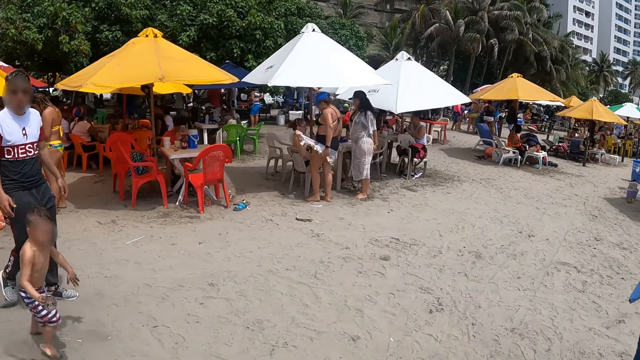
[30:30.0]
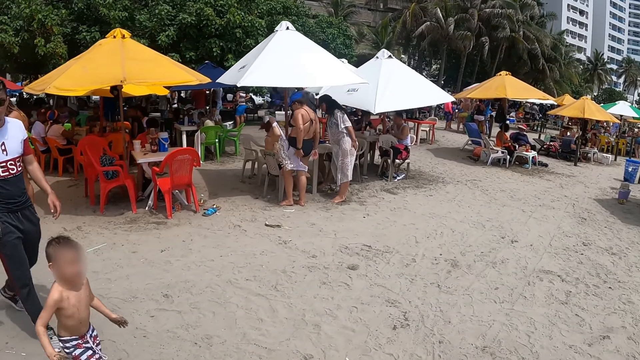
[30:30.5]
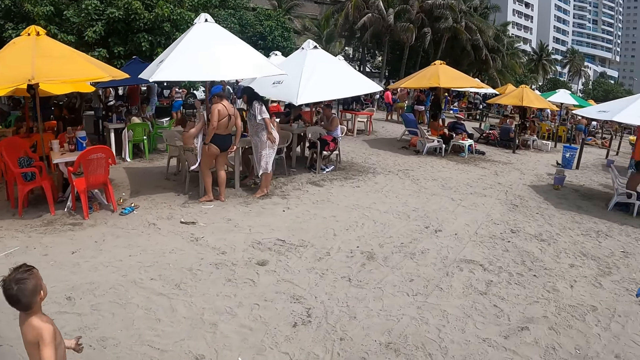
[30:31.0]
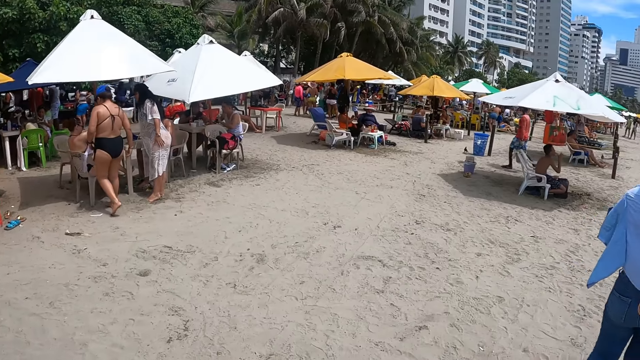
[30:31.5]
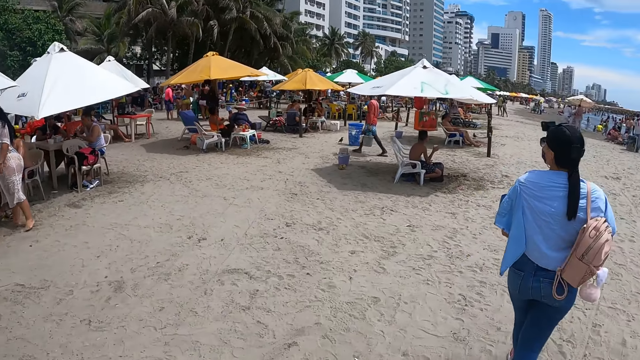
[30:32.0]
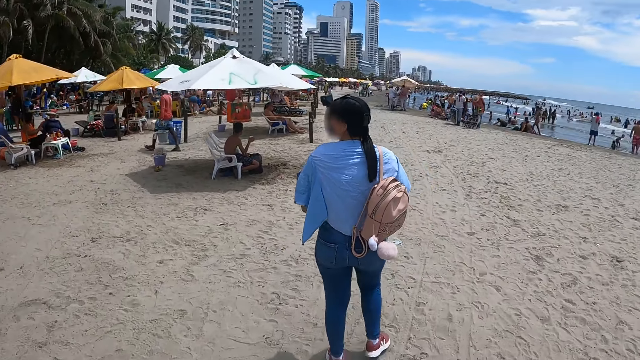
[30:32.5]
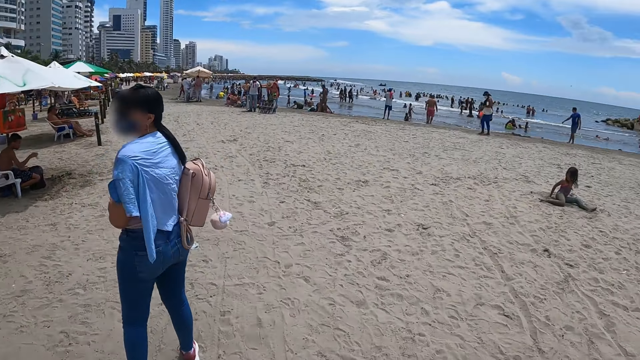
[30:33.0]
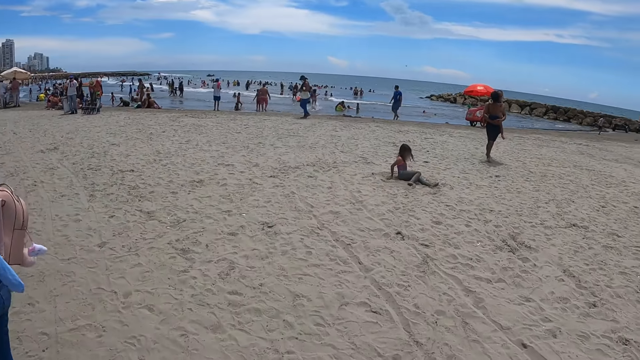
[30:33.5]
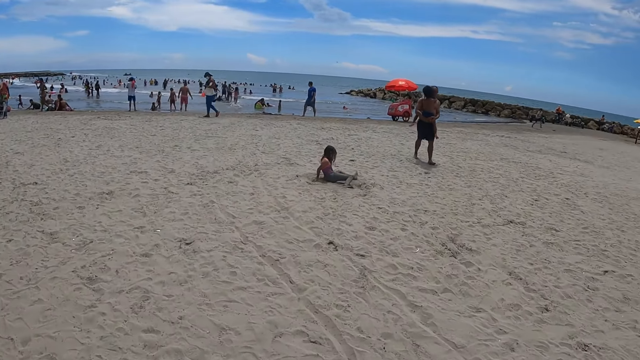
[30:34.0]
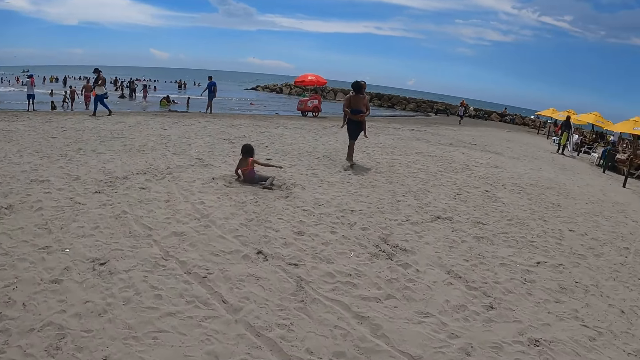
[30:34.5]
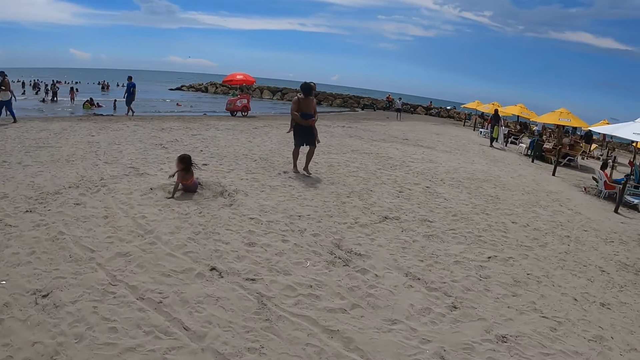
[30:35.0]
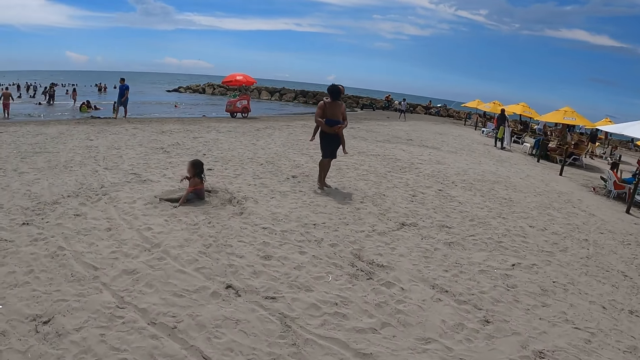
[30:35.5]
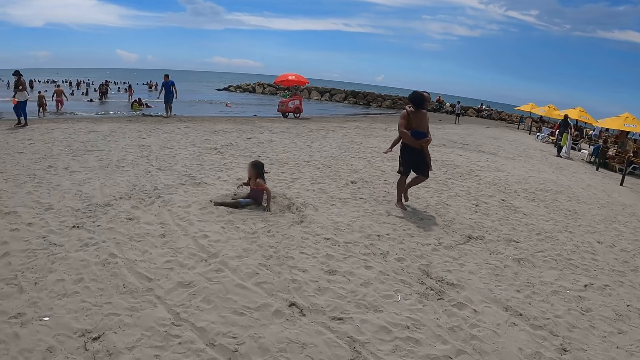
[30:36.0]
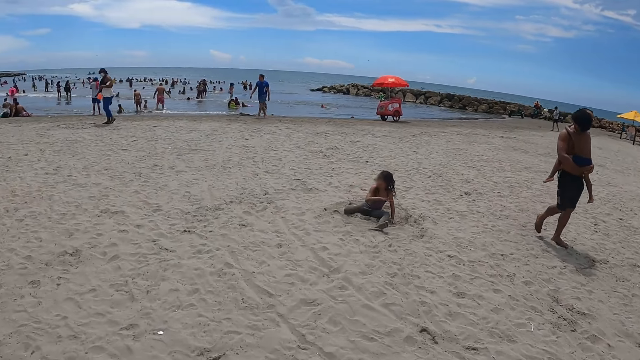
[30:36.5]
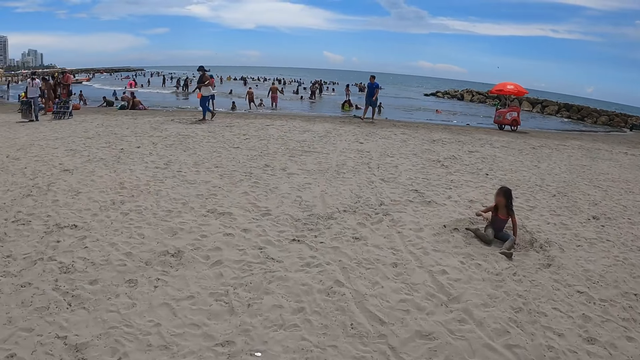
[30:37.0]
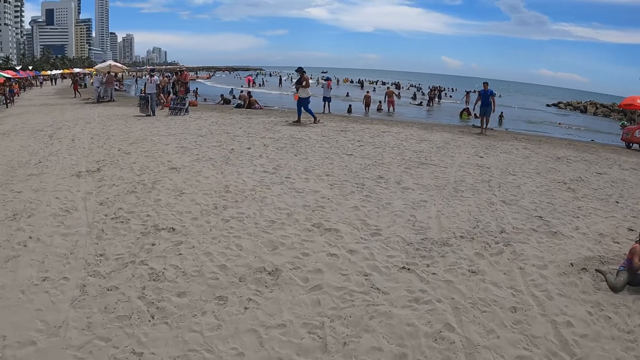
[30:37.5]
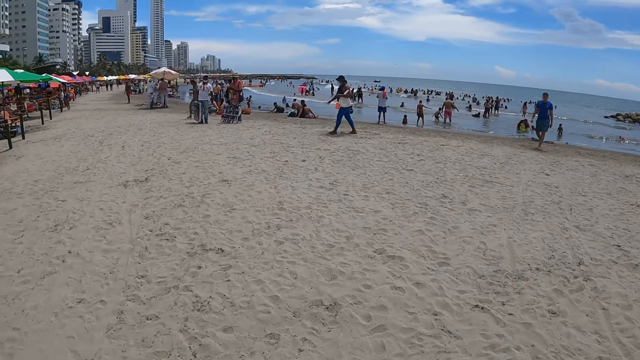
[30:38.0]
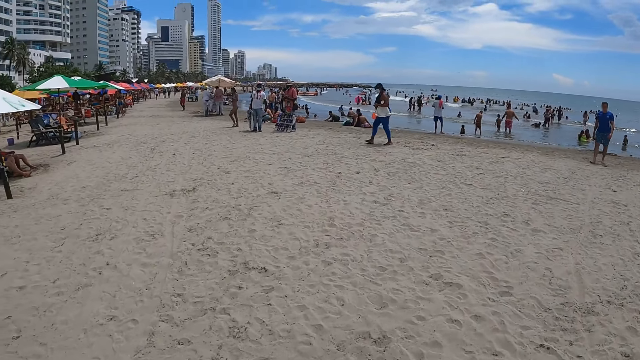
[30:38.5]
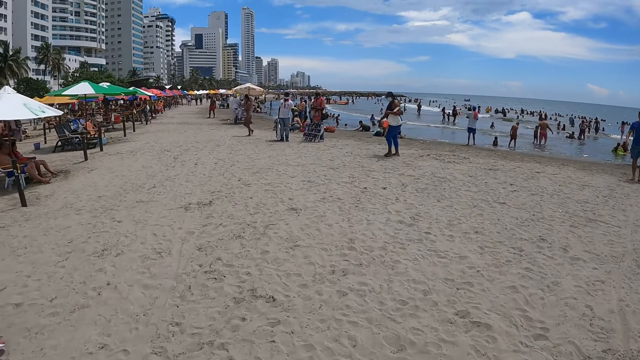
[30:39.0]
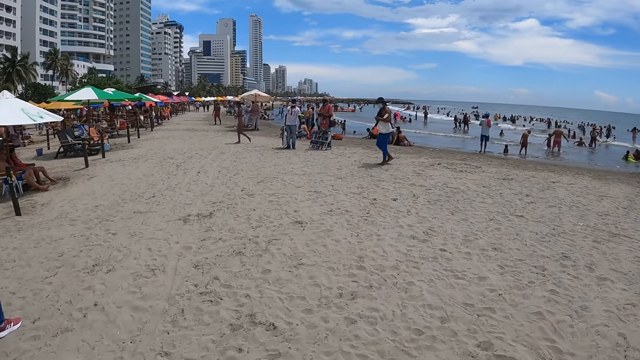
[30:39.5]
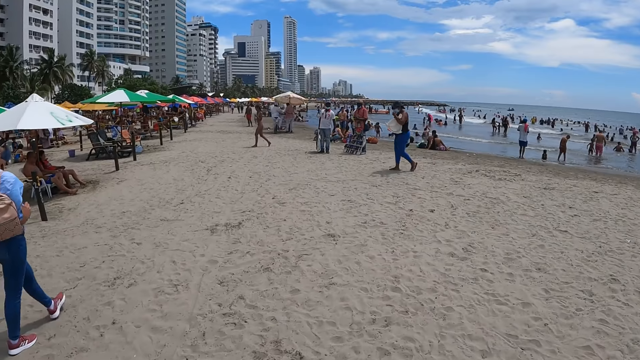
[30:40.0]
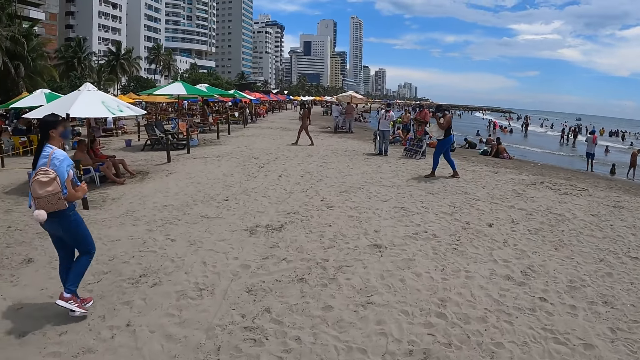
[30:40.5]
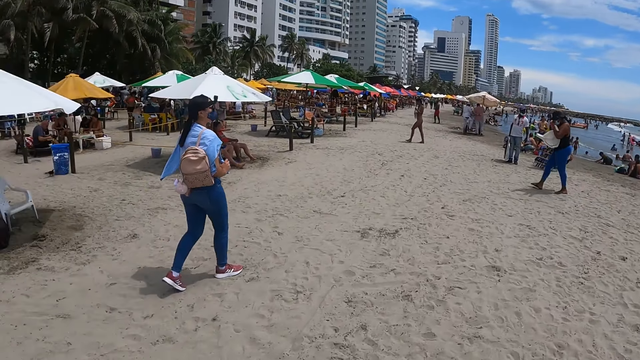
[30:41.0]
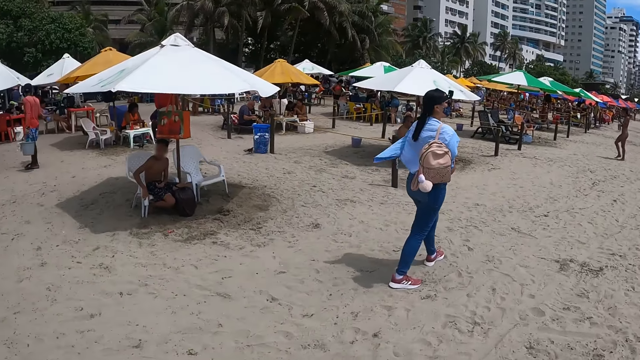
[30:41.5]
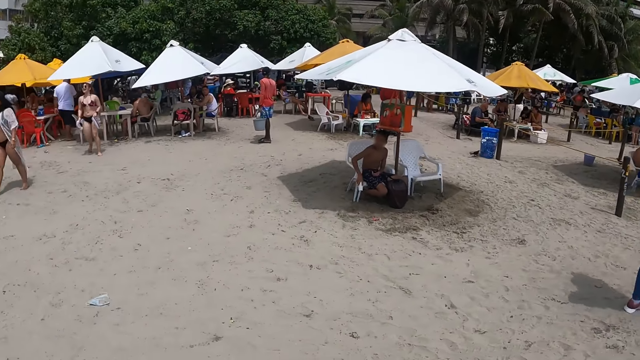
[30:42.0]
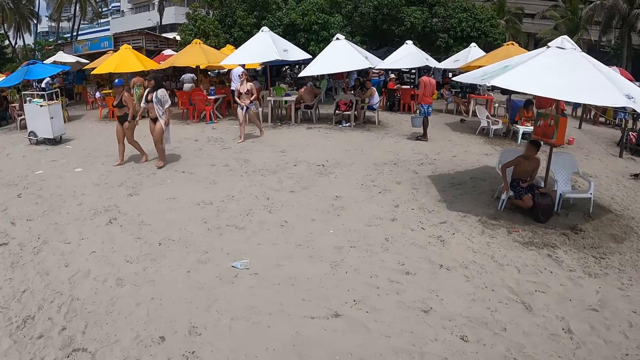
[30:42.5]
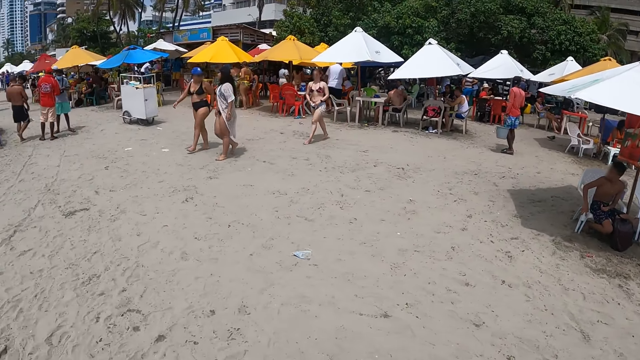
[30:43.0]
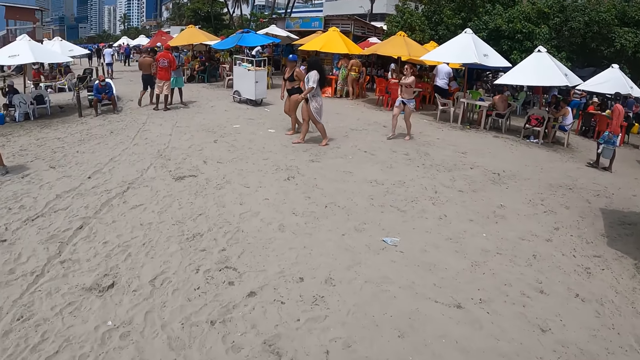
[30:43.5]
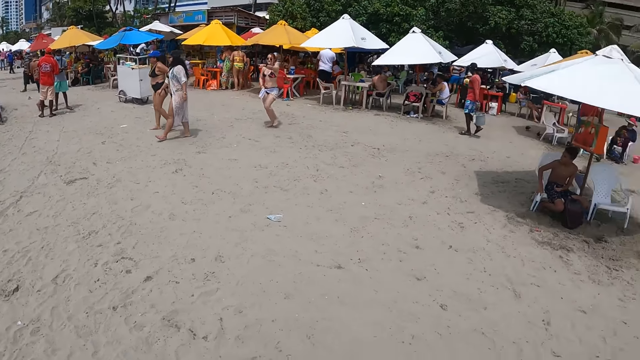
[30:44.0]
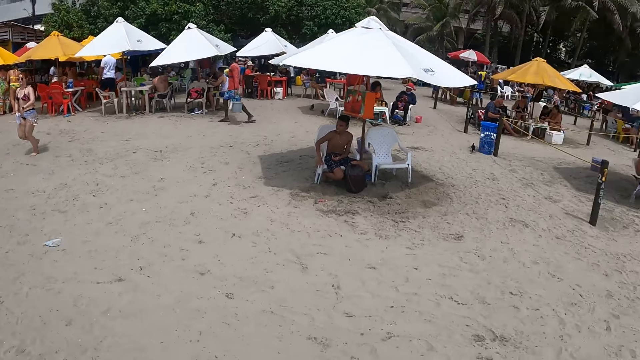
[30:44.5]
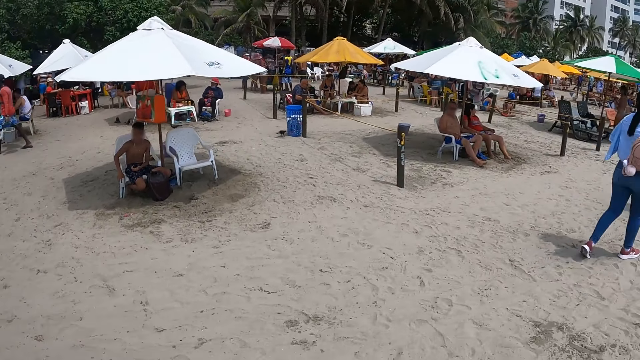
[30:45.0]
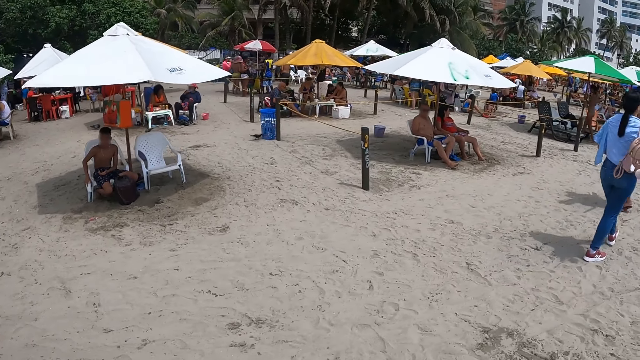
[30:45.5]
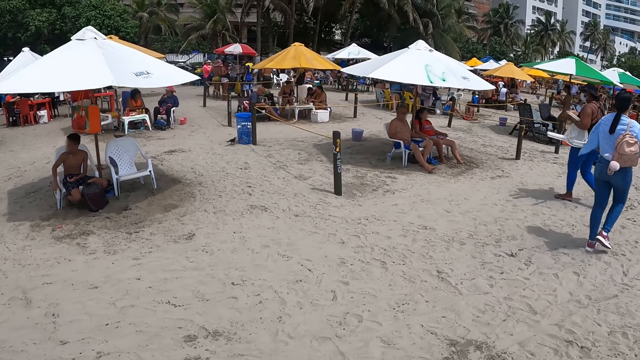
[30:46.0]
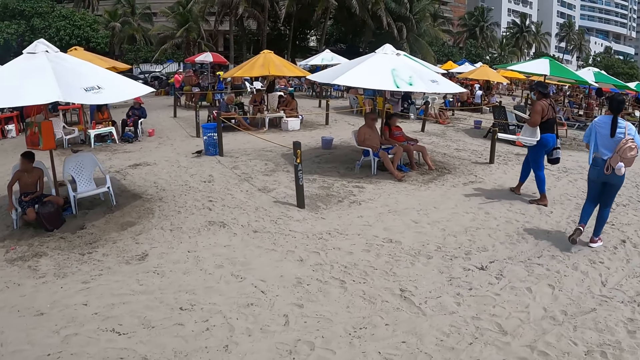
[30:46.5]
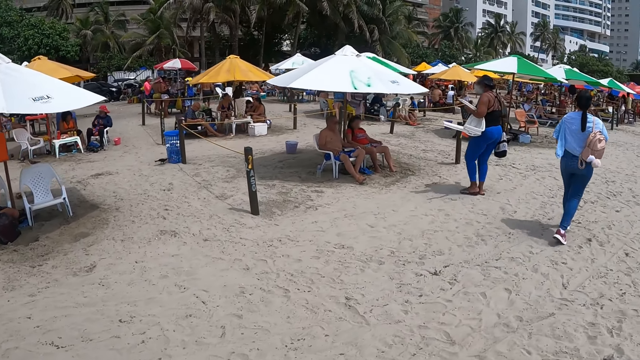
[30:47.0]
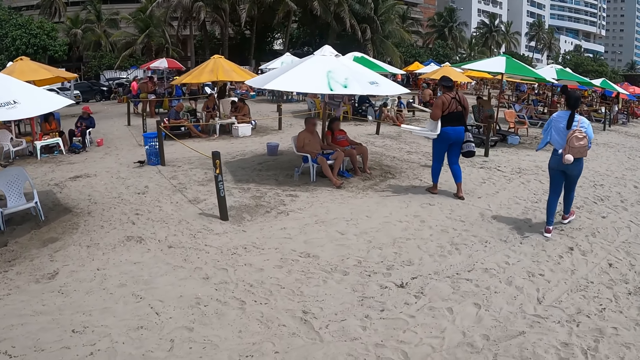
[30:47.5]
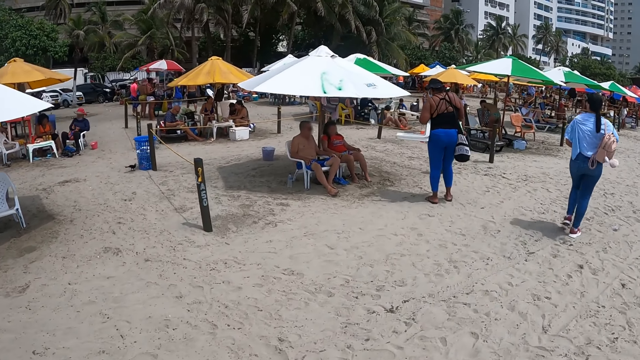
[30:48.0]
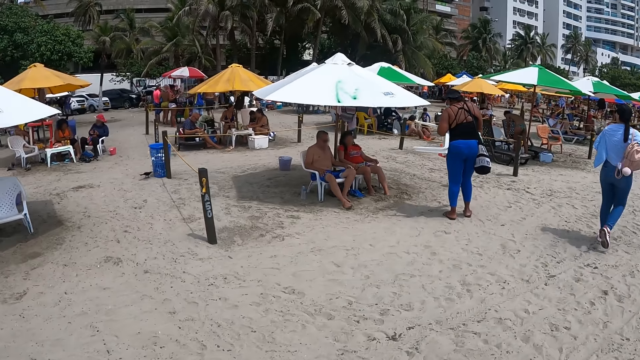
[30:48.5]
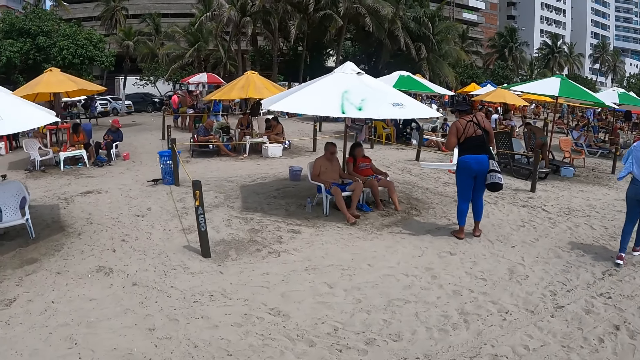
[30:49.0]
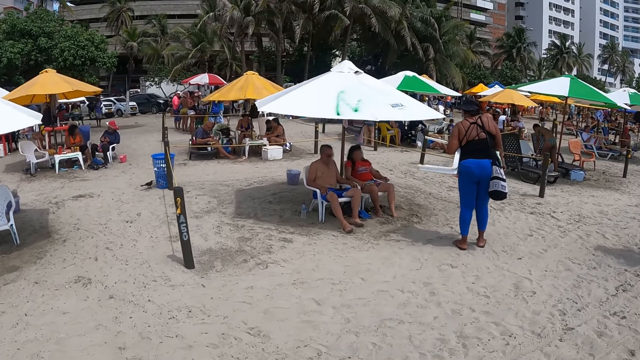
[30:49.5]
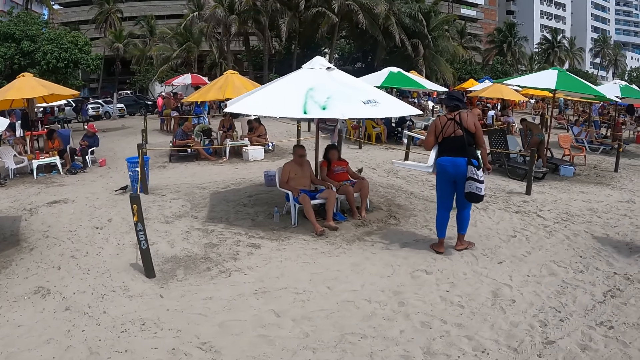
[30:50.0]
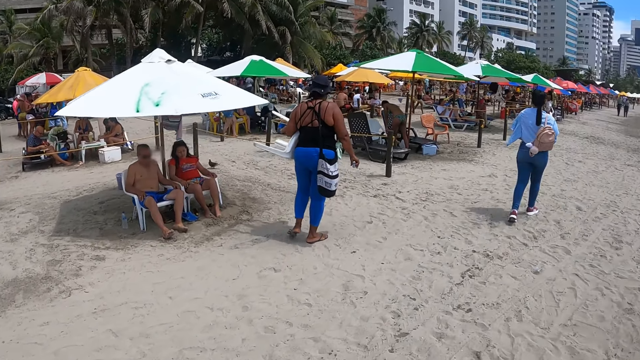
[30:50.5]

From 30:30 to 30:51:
The camera wearer looks around. They walk on the shore with a woman.
